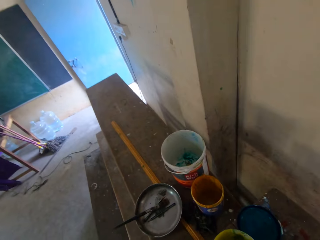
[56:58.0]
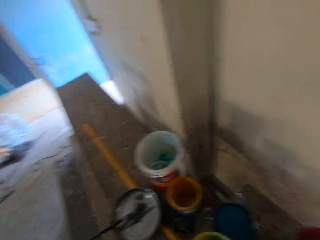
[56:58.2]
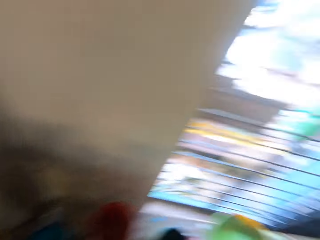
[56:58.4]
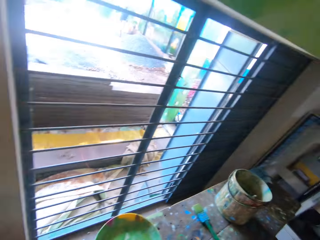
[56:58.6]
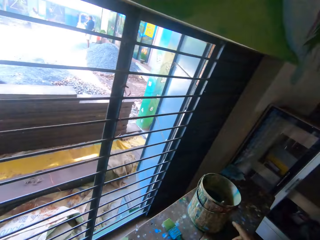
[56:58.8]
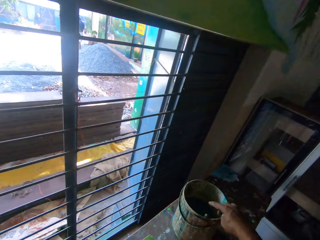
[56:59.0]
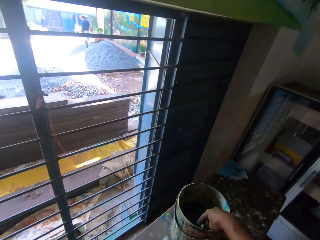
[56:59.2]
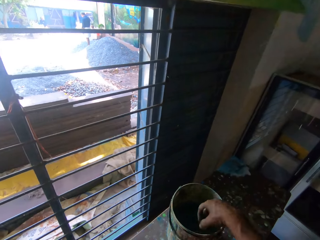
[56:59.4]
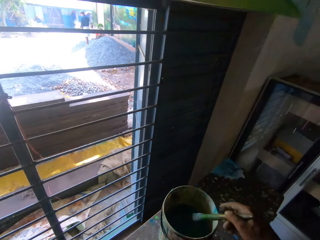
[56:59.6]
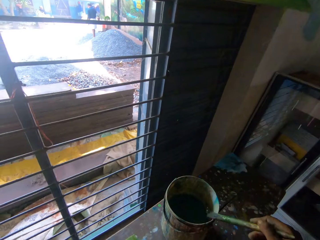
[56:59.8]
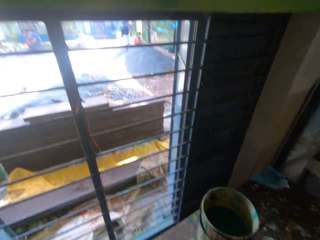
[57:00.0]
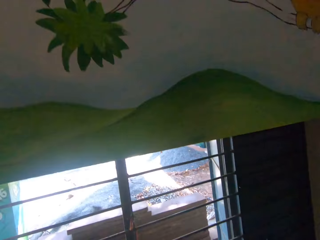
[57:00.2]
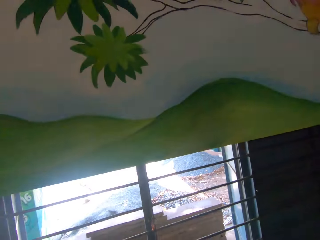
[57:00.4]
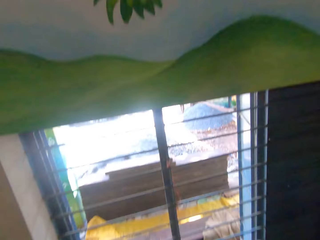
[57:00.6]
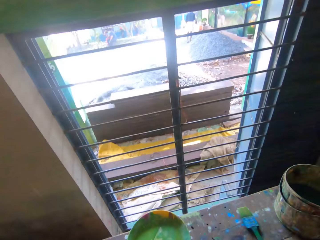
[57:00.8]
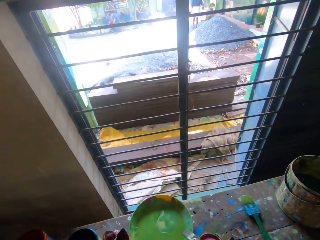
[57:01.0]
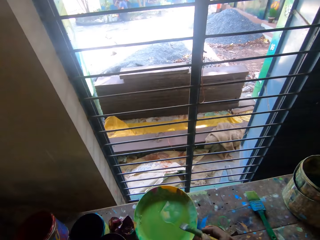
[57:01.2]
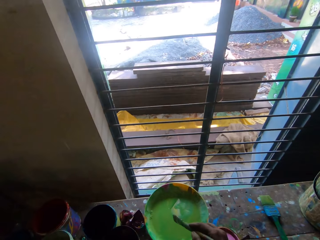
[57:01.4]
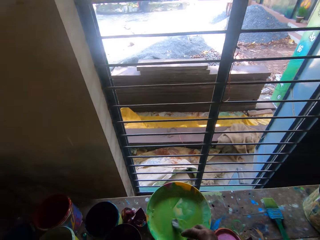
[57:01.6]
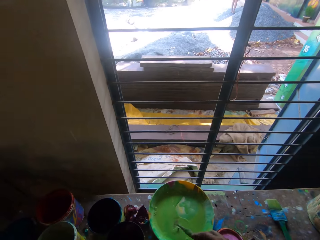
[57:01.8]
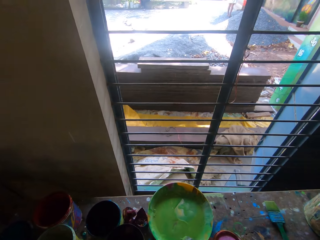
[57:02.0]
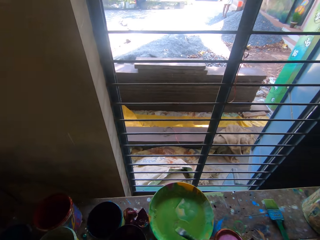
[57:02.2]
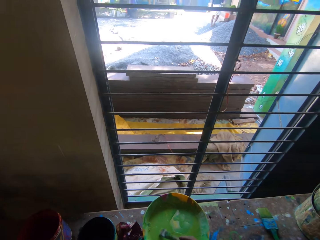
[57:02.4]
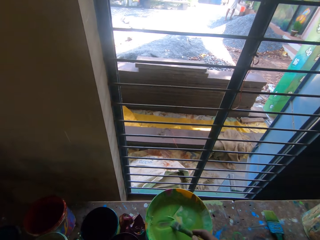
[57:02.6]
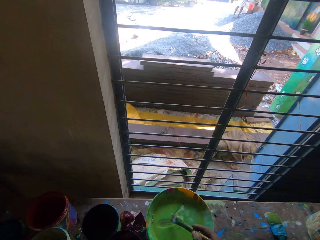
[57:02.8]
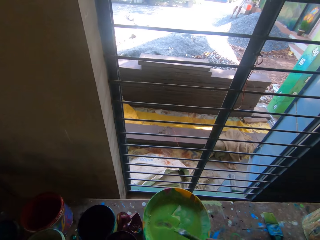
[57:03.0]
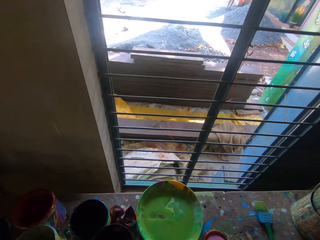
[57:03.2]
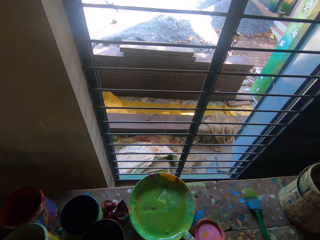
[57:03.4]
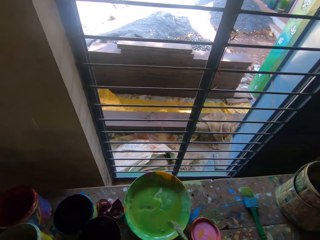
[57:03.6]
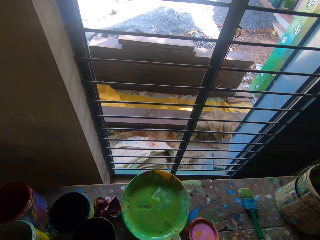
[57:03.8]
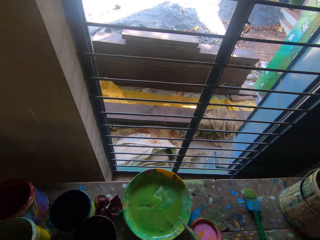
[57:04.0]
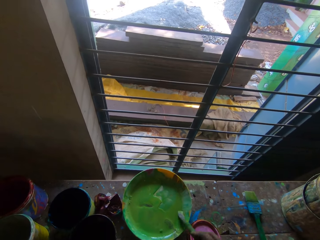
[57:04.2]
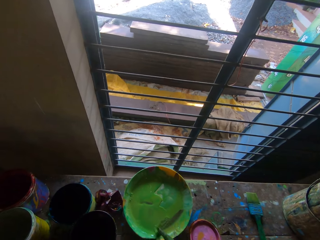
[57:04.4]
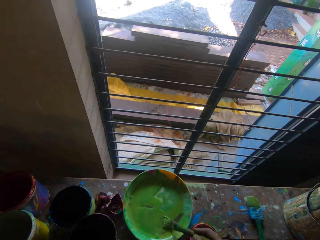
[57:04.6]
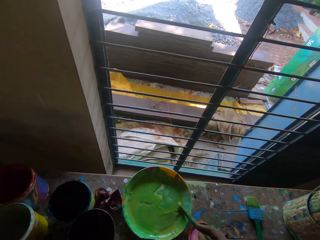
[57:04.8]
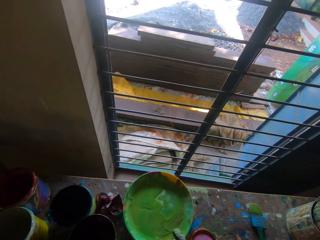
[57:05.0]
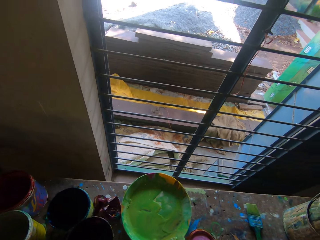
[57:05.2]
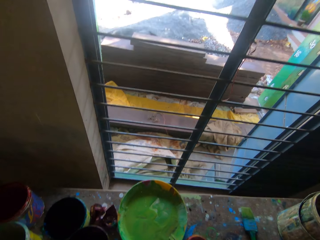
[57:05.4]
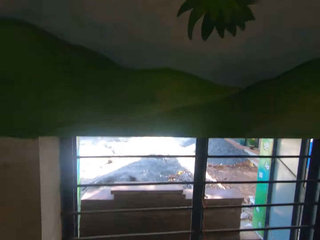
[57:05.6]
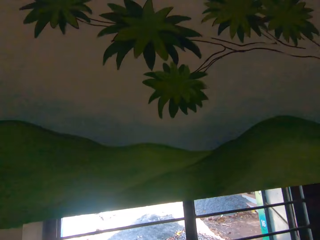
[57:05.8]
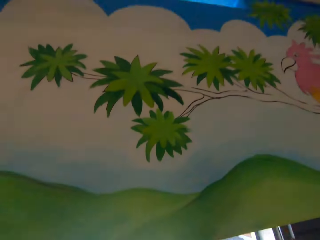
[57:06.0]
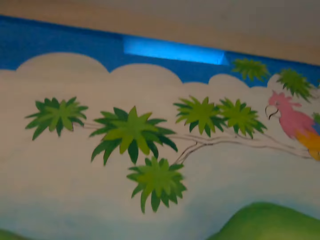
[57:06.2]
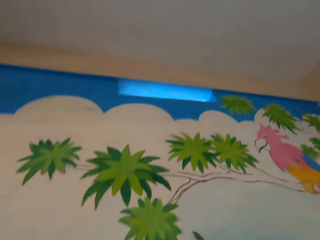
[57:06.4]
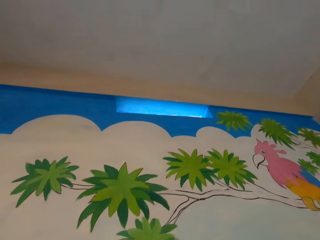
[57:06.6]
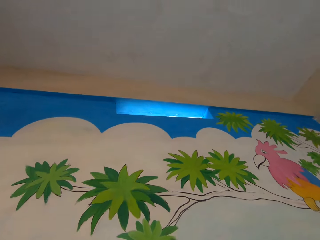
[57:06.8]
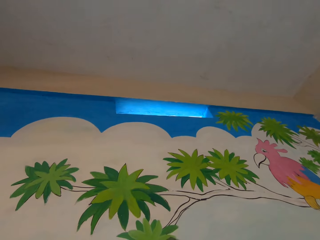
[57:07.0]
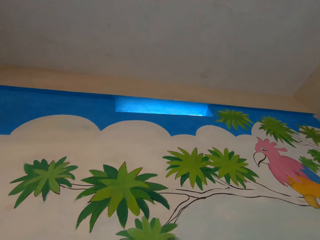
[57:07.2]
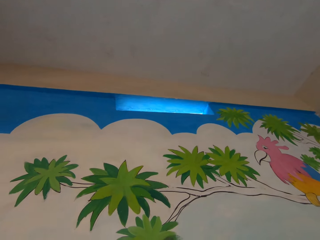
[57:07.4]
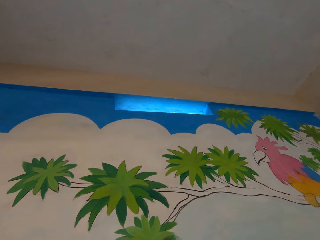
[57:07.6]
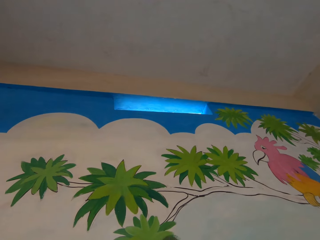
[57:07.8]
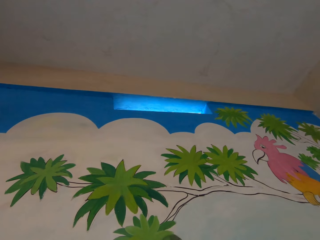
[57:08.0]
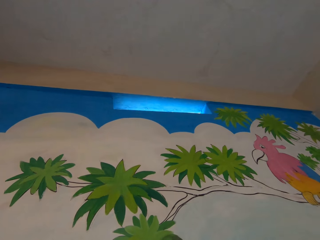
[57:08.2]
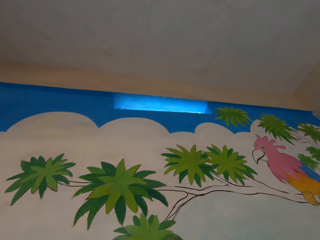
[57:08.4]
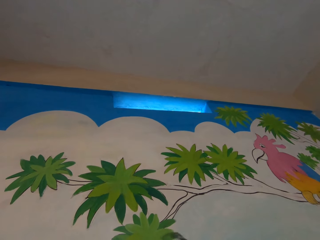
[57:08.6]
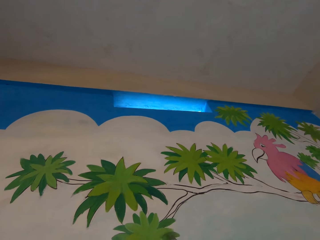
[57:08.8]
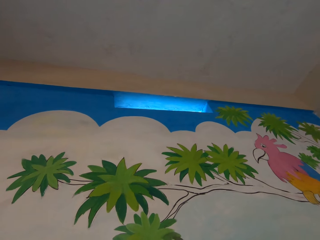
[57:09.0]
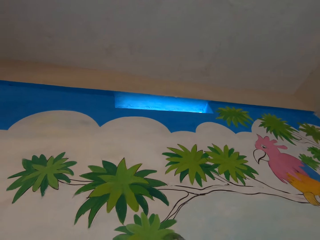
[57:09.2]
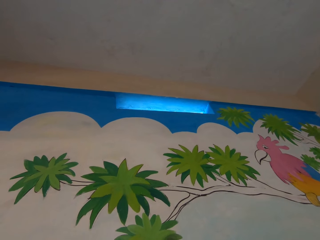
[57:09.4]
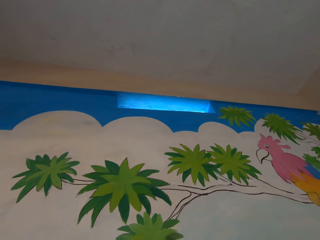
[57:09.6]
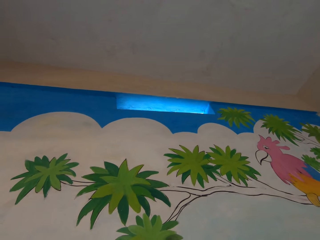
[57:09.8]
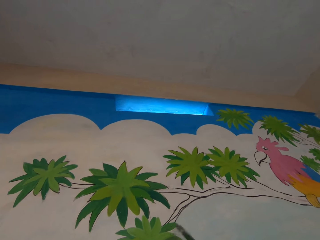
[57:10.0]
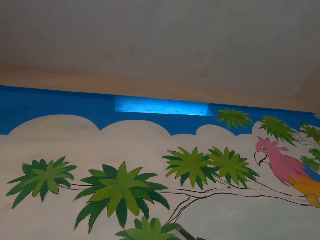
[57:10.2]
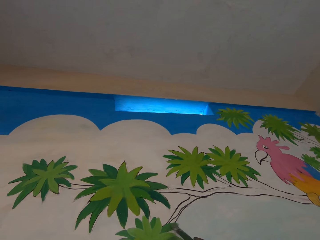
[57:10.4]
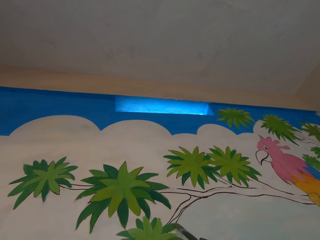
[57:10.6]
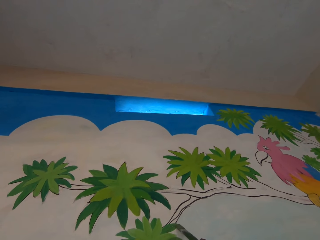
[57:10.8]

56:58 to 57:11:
The camera wearer picks the paint brush from the bucket of paint with his right hand. He takes paint from the tray with the brush in his right hand. He puts the brush in the plate. He takes paint from the tray with the brush in his right hand again. He dabs paint on the tray with the brush in his right hand. He takes paint from the tray with the brush in his right hand. He dabs paint on the tray with the brush in his right hand. He paints on the wall with the brush in his right hand.

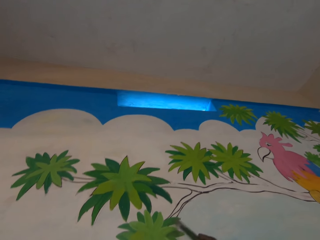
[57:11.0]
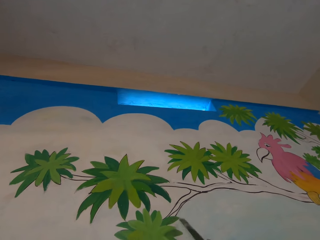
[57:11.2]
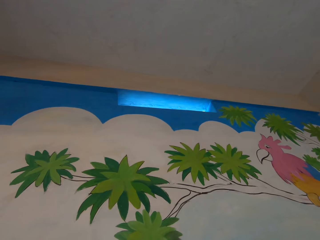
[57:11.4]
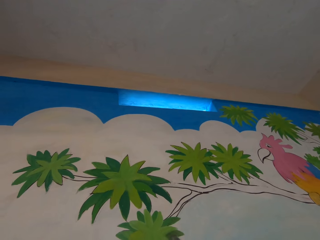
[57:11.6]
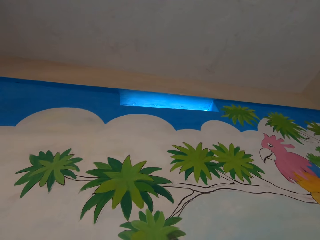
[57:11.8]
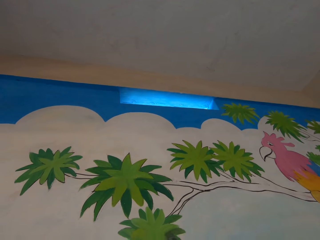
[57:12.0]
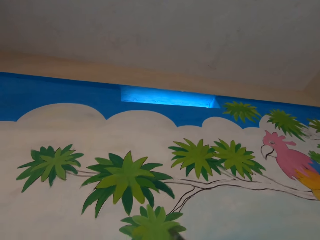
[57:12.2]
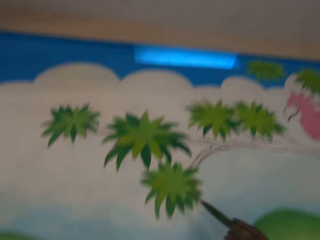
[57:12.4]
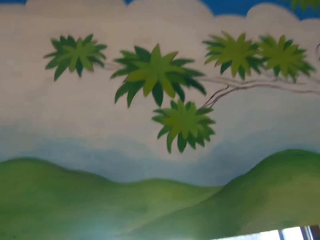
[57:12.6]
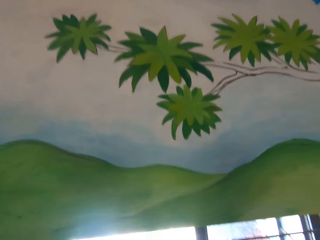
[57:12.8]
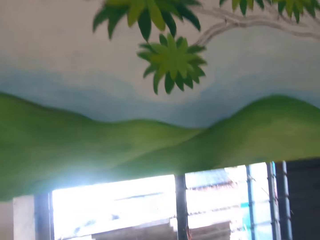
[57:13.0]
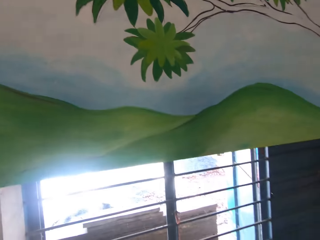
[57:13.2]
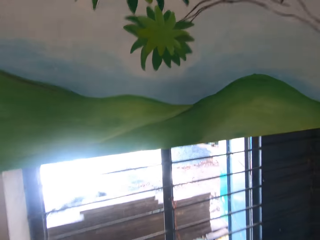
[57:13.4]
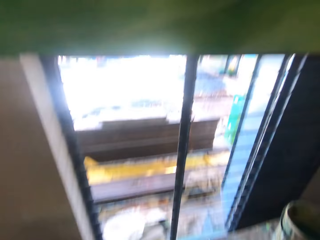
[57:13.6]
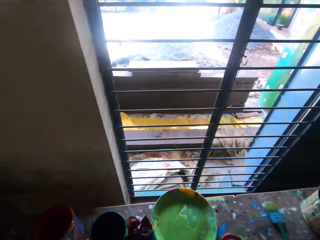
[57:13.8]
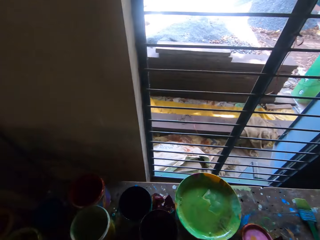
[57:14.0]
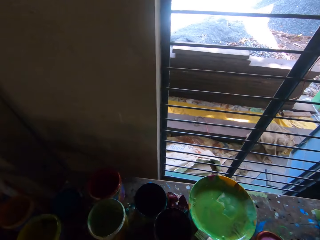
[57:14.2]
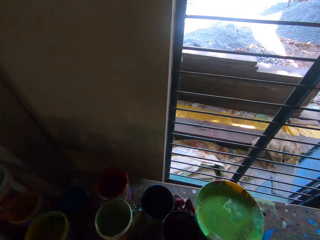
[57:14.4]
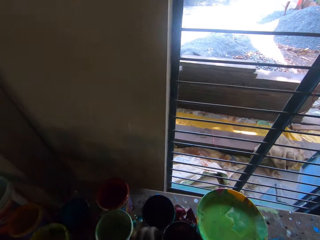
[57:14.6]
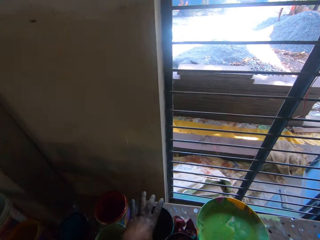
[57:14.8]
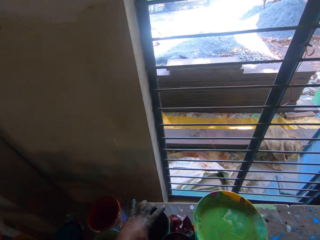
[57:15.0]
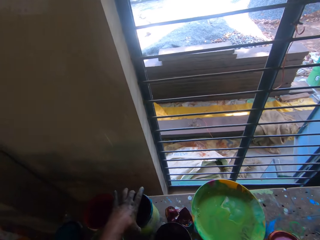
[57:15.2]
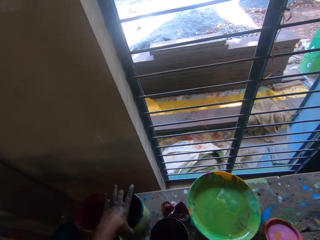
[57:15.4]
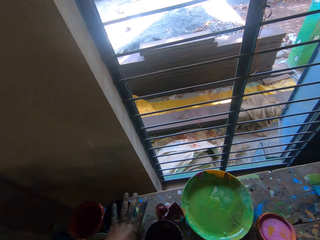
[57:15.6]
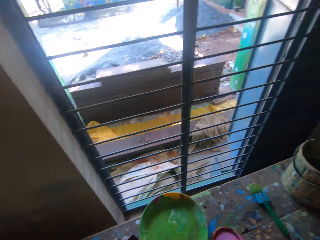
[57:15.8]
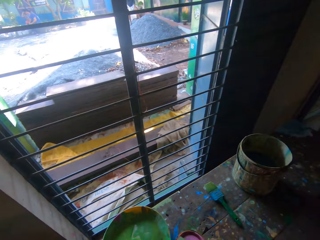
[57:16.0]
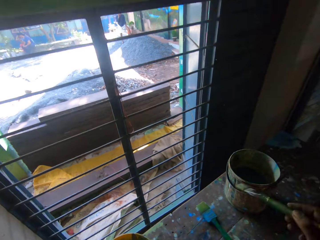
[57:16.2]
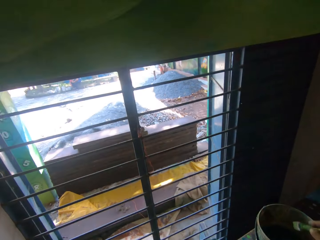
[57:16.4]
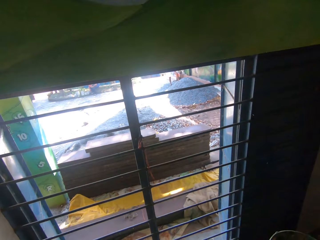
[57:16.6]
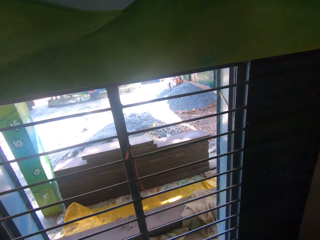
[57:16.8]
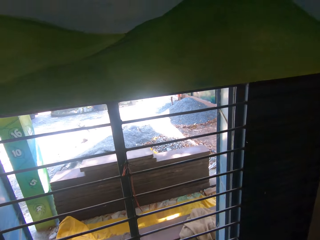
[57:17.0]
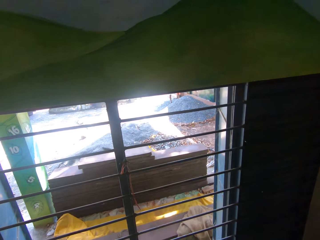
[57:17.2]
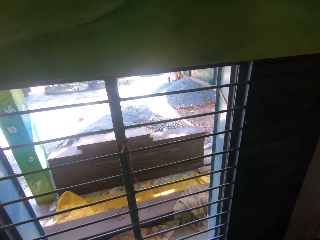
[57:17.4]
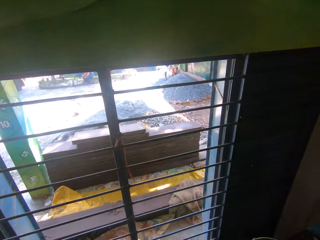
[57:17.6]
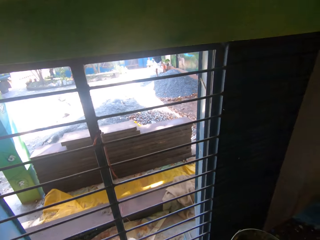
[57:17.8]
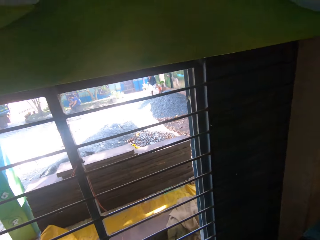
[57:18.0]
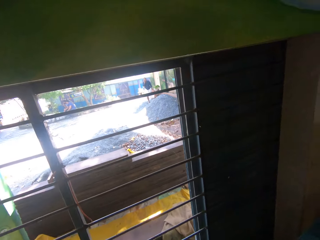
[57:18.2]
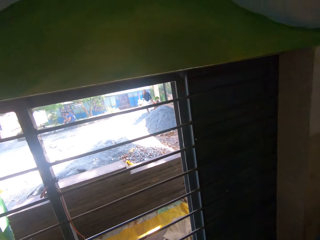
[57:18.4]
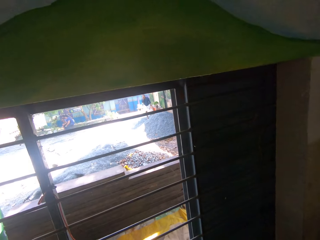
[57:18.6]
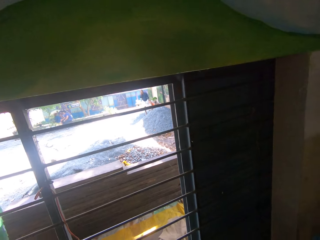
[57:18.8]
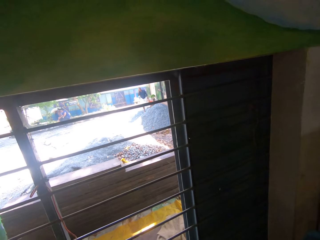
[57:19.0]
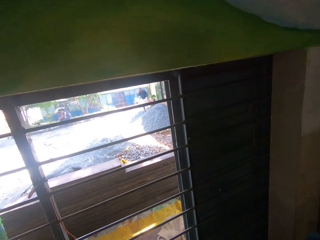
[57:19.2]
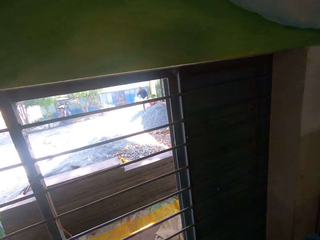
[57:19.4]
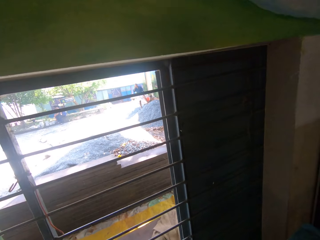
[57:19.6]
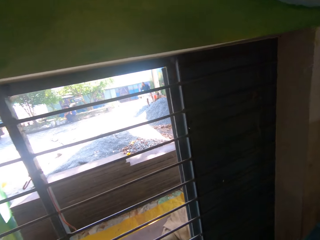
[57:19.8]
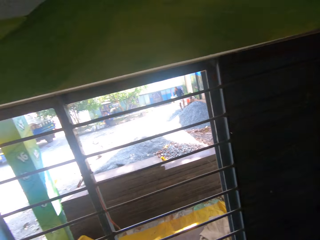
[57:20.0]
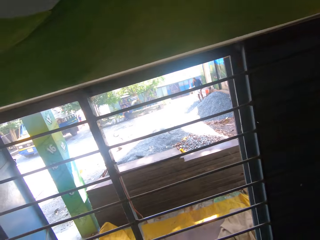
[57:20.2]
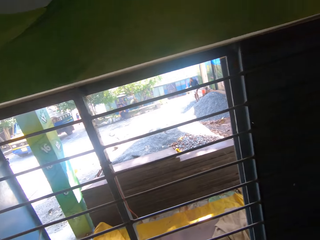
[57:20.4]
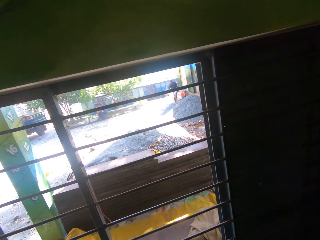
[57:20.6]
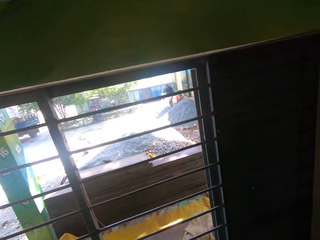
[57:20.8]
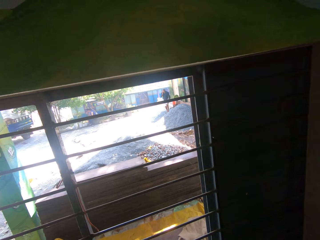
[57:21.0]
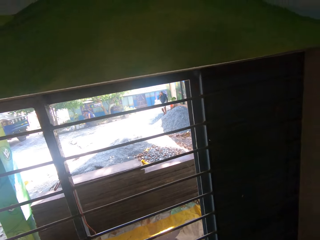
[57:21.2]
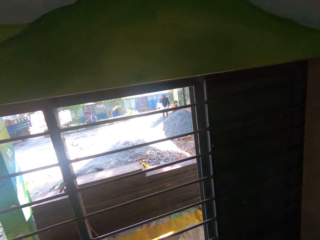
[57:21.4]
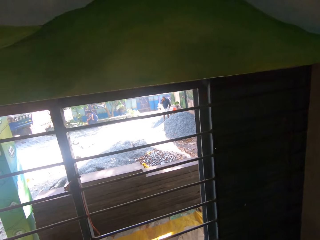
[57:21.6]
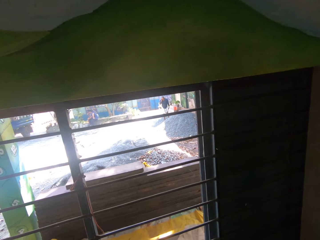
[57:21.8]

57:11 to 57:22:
The camera wearer picks the paint bucket from the desk with his left hand and drops the paint bucket on the desk with his left hand. He puts the paint brush in the bucket of paint with his right hand.
